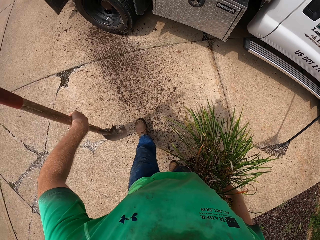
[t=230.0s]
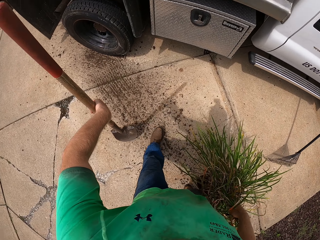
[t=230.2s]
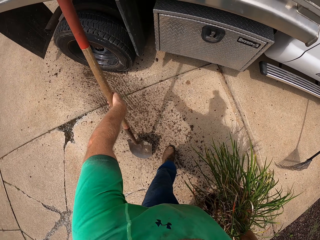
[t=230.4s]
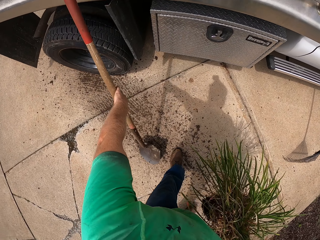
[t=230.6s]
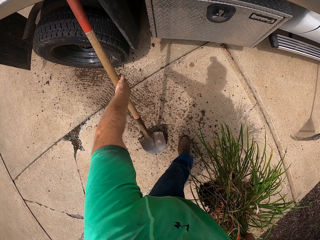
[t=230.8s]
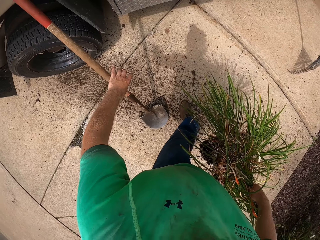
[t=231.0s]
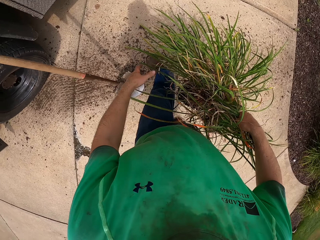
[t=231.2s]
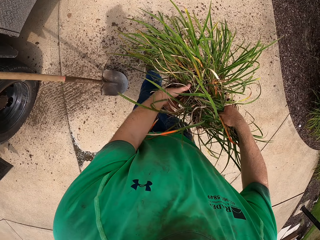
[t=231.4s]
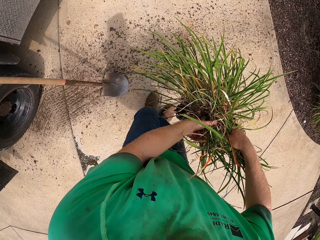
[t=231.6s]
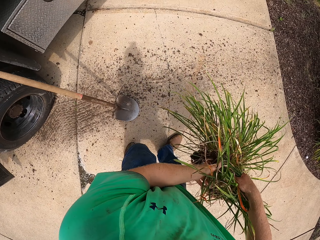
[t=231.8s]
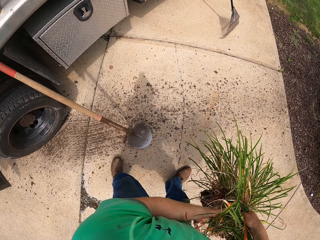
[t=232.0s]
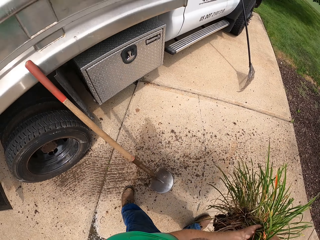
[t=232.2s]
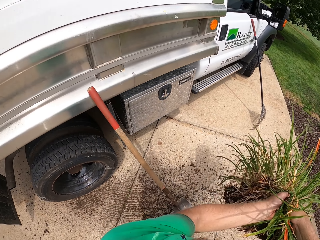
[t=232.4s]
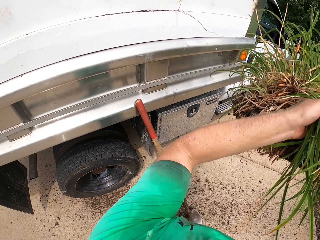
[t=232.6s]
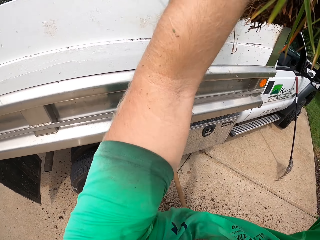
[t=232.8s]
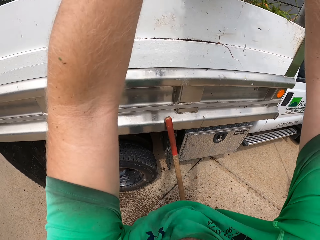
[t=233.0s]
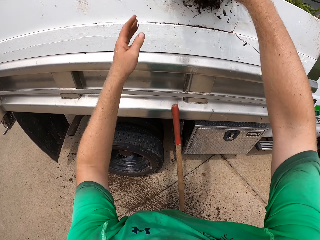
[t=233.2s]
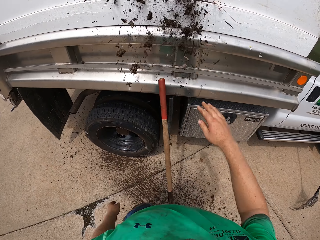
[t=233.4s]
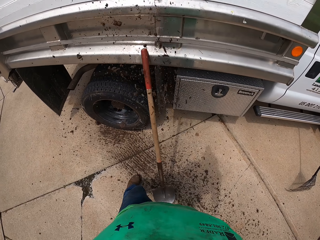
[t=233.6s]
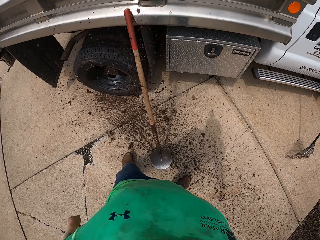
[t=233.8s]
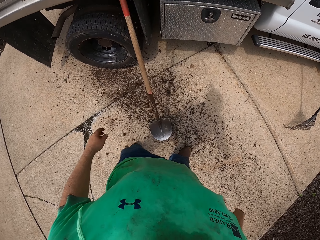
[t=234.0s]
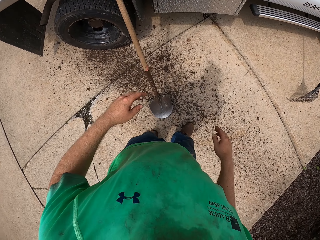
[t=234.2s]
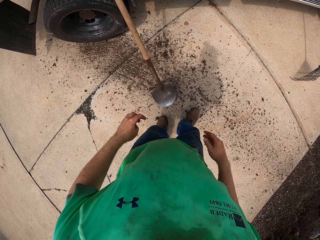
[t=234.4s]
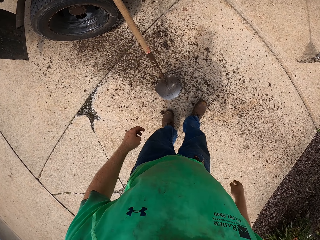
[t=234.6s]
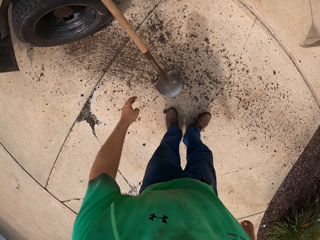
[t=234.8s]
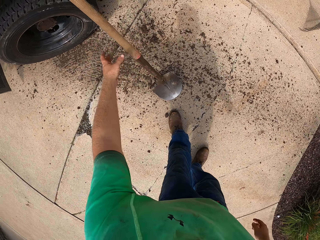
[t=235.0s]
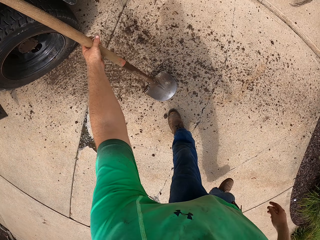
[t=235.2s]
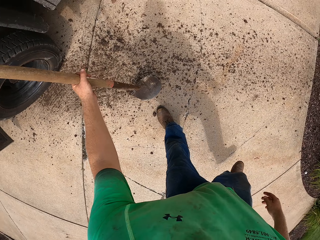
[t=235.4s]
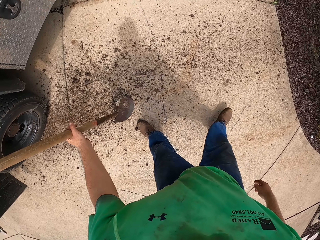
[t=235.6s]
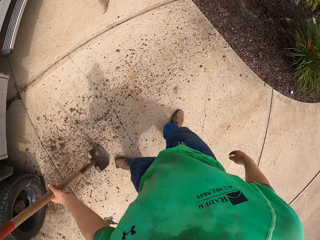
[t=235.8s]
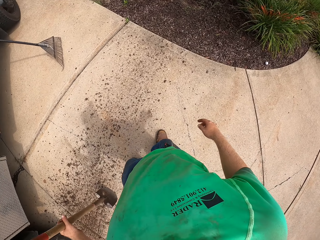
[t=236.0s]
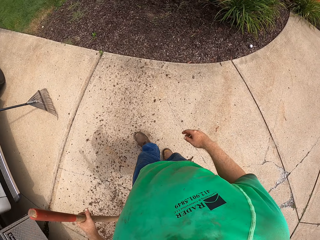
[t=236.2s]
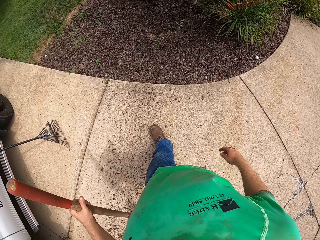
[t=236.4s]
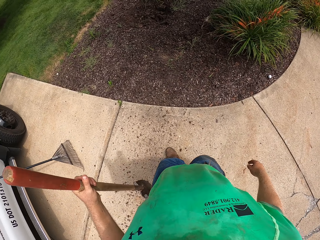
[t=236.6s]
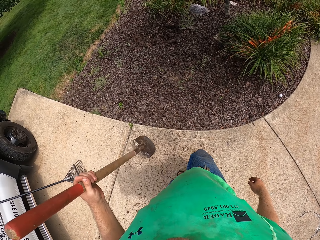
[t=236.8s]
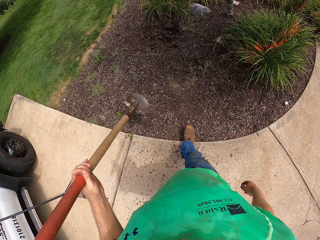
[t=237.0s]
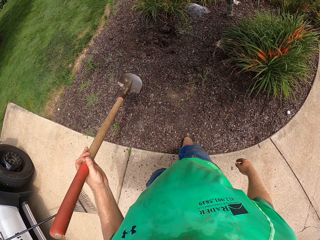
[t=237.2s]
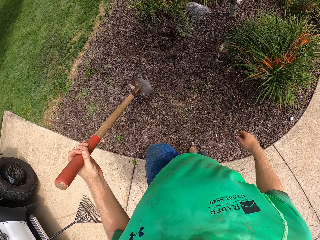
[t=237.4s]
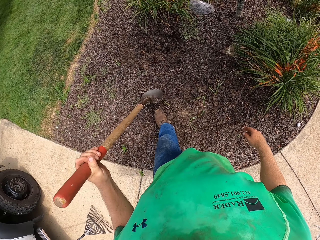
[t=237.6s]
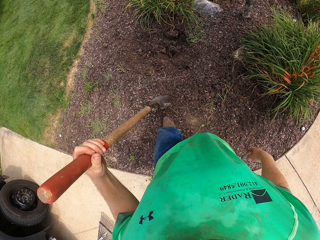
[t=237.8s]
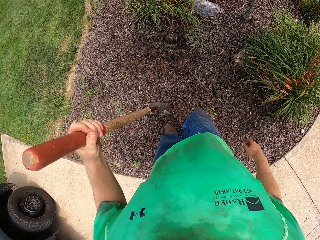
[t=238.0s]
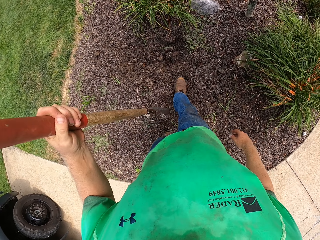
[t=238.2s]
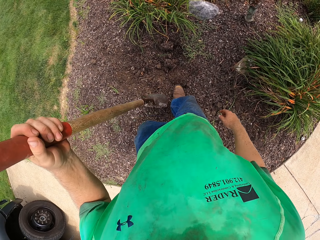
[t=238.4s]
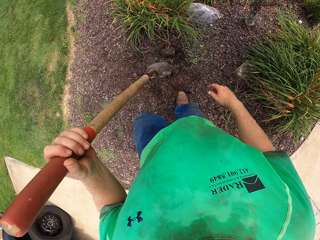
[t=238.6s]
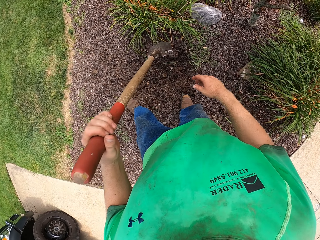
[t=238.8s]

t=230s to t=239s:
The camera wearer drops the spade at the side of the truck with his left hand. He inclines the spade on the truck with his left hand. He holds the plant with both hands. He throws the plant to the back of the truck with both hands. He puts the flower on the truck. He grabs the spade at the side of the truck with his left hand.

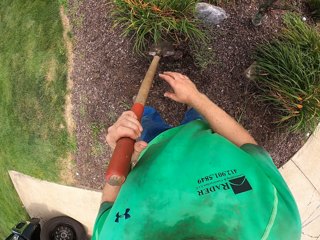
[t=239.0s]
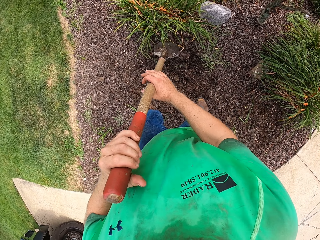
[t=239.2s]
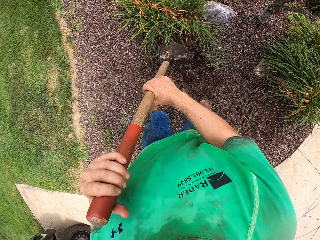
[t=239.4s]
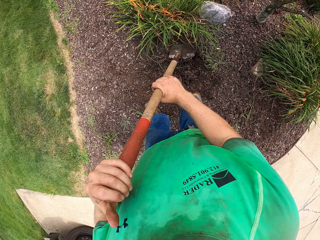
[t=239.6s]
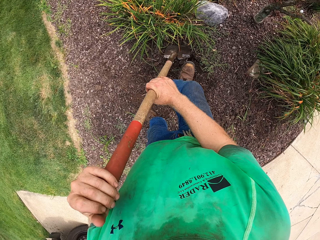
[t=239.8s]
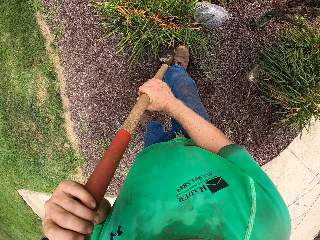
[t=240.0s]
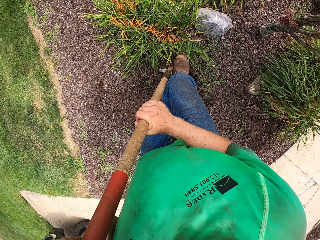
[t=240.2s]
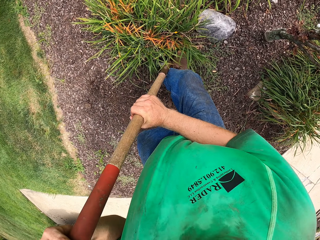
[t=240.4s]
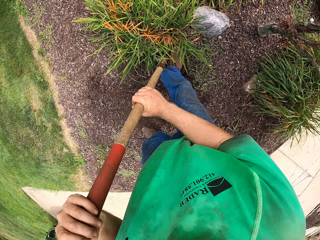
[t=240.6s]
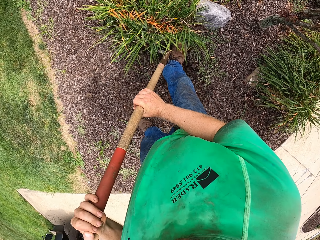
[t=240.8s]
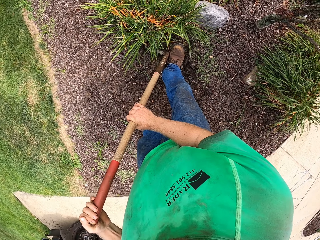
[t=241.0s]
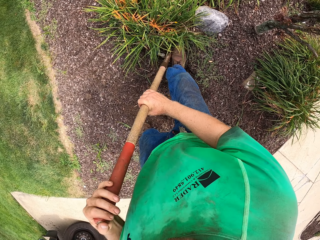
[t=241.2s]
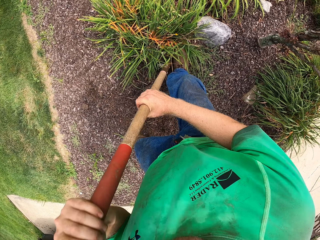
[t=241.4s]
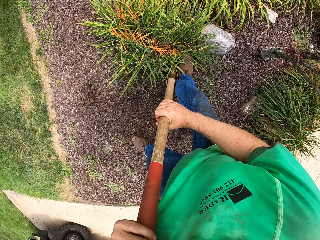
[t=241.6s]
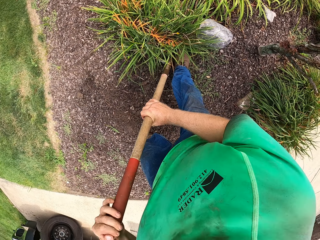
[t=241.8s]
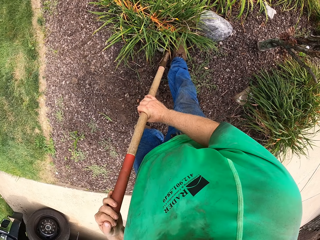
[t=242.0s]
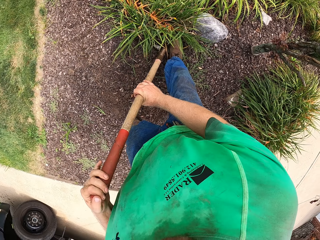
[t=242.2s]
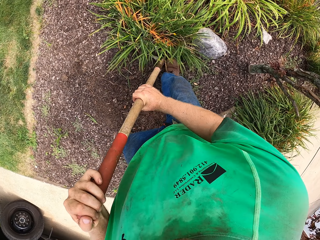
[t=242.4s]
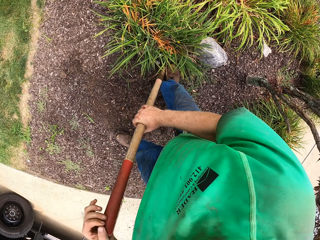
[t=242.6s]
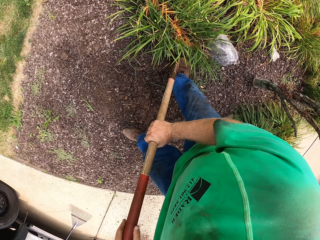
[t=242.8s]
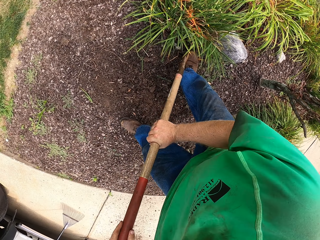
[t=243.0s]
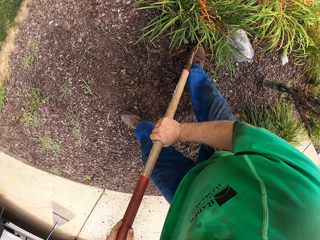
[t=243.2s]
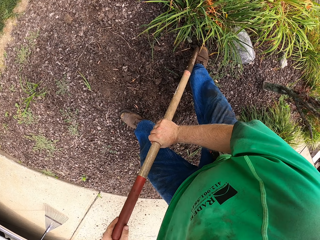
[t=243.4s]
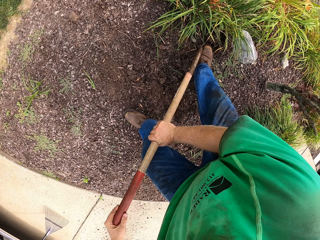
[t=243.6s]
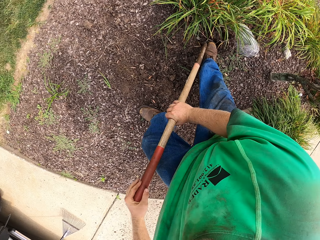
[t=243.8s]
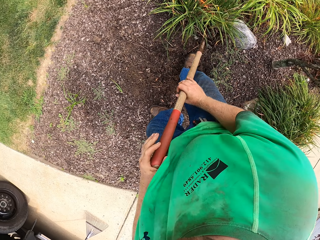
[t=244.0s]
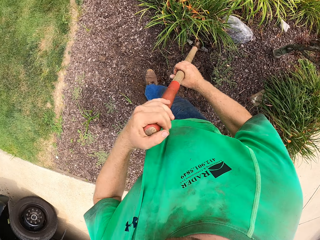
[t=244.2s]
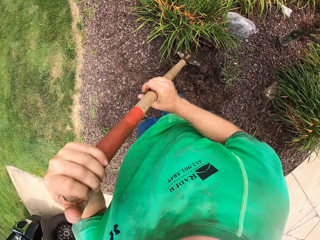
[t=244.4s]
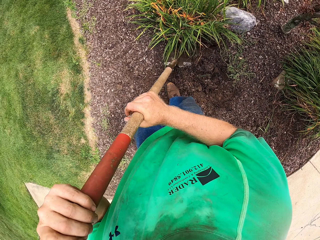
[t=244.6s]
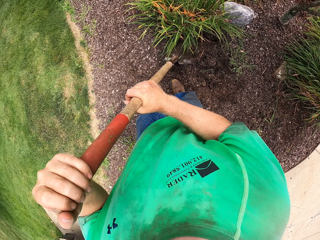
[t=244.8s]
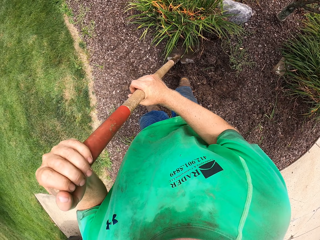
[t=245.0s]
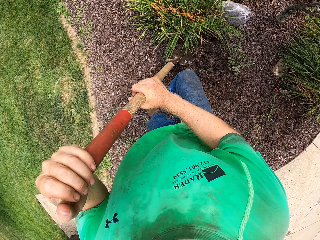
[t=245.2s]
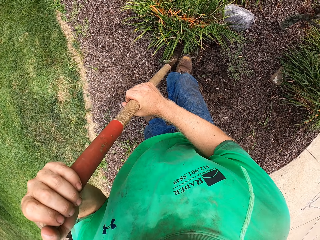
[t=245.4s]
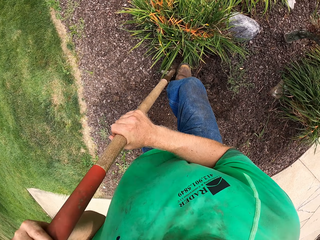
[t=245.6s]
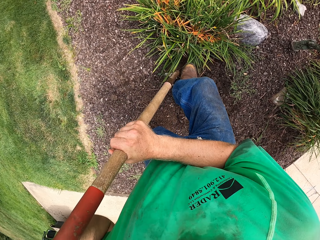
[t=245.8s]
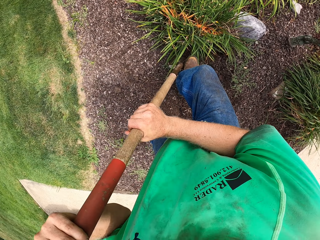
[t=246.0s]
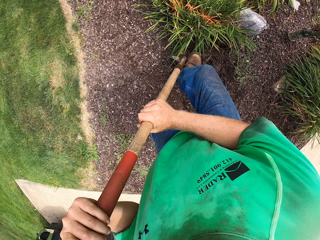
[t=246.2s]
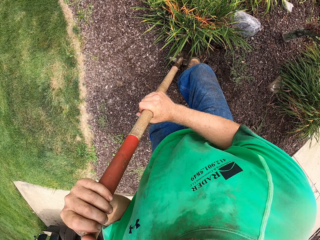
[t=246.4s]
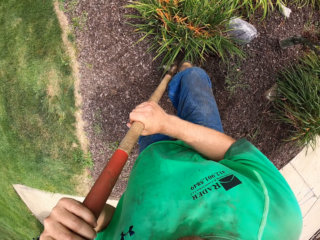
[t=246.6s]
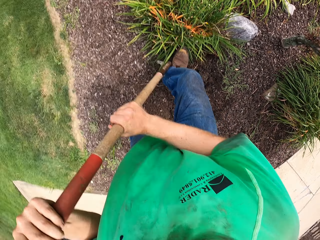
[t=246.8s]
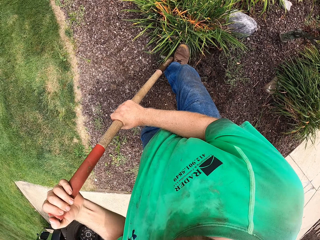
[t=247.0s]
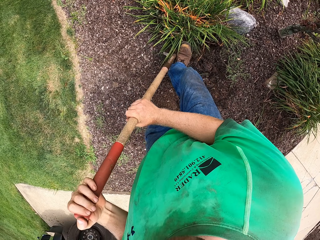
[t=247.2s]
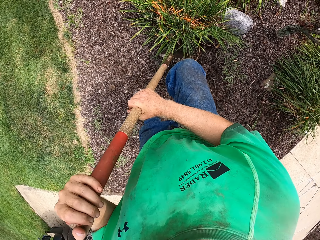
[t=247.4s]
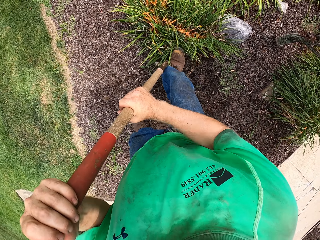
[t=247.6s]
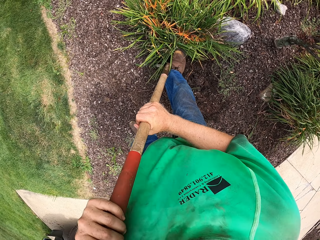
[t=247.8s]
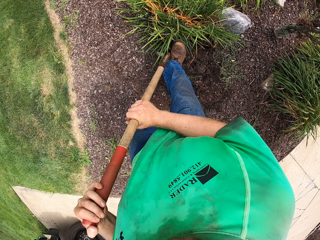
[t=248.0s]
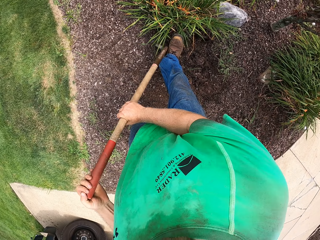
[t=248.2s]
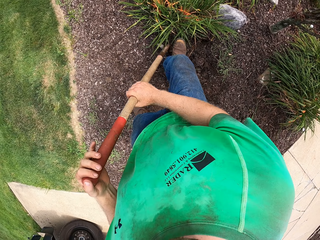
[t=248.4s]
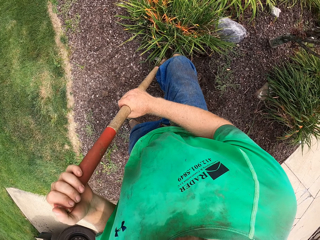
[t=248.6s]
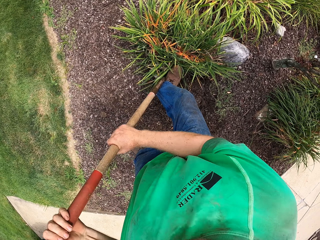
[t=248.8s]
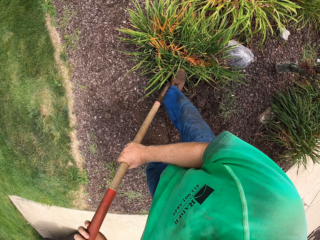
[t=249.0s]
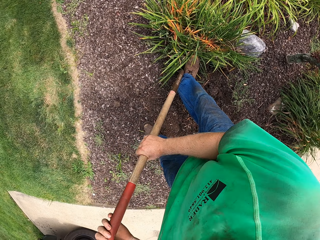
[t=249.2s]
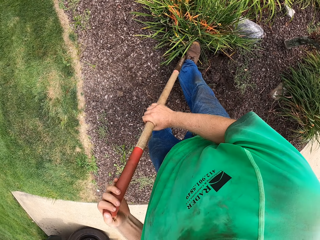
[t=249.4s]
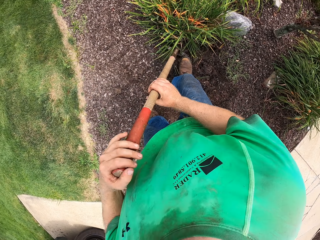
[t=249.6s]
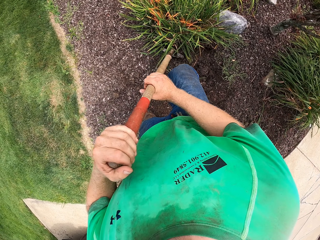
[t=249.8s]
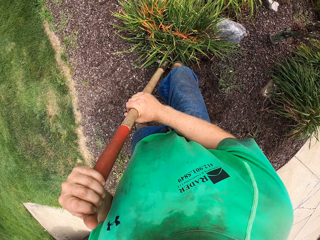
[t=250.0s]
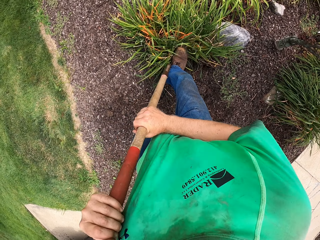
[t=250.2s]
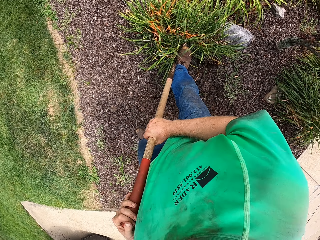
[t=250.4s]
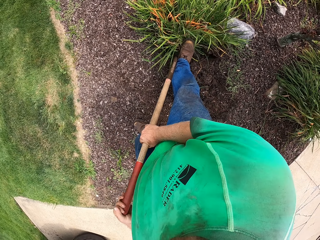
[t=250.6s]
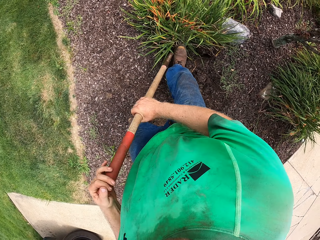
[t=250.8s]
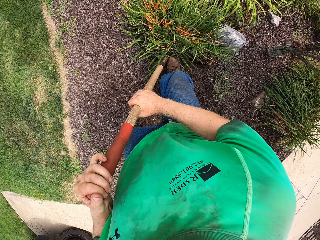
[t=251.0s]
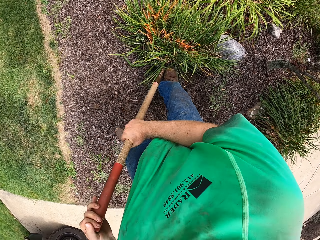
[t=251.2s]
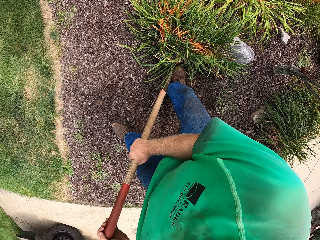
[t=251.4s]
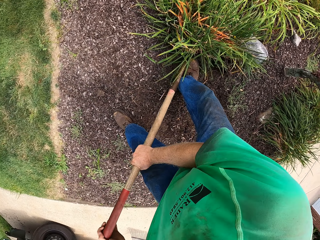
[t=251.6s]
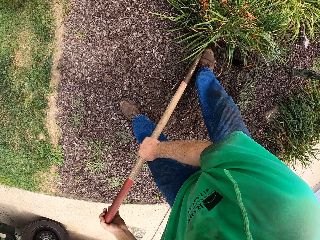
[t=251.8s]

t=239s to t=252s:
The camera wearer digs the ground with the spade in both hands. He digs around the flower with the spade.
